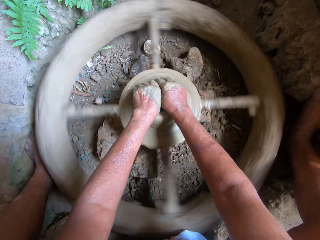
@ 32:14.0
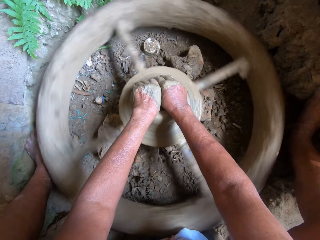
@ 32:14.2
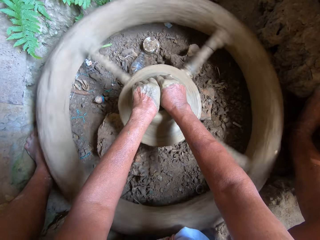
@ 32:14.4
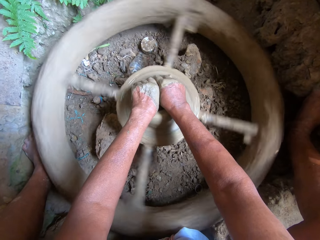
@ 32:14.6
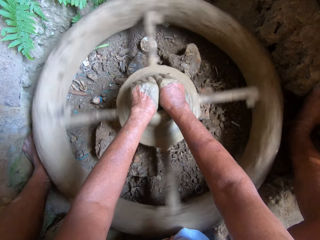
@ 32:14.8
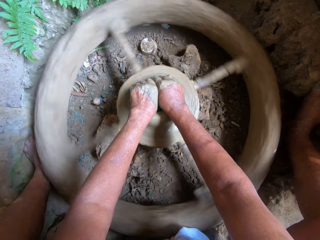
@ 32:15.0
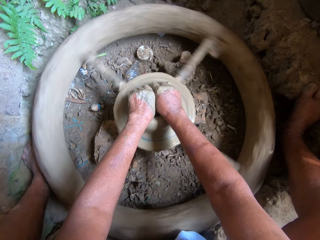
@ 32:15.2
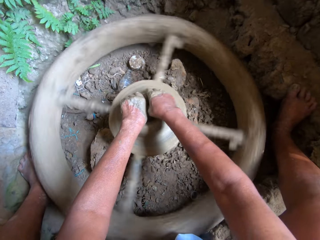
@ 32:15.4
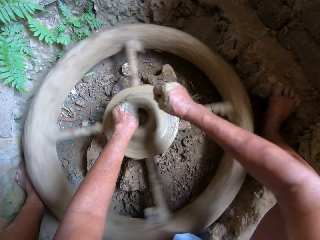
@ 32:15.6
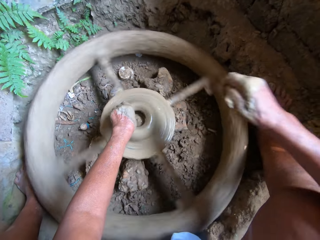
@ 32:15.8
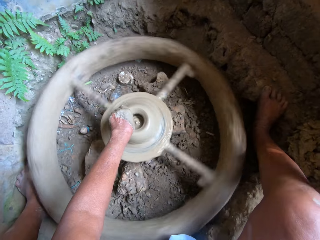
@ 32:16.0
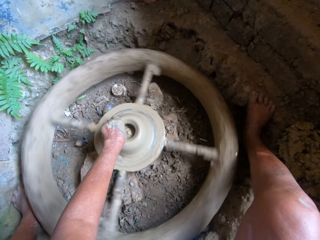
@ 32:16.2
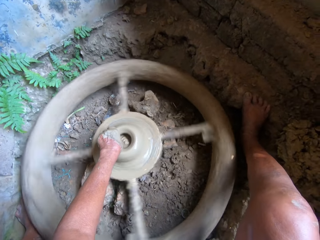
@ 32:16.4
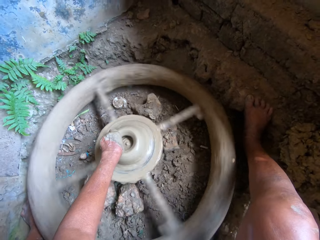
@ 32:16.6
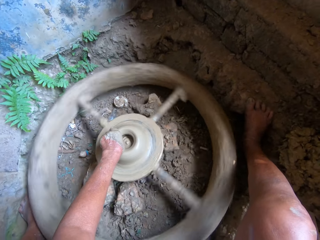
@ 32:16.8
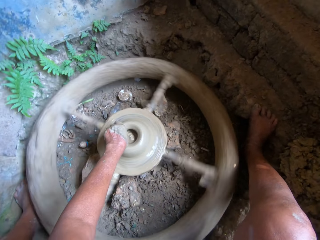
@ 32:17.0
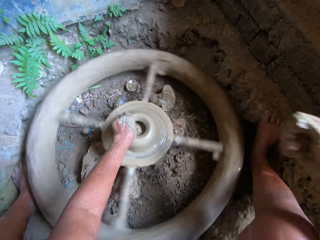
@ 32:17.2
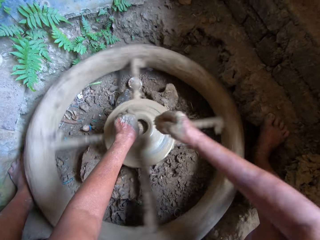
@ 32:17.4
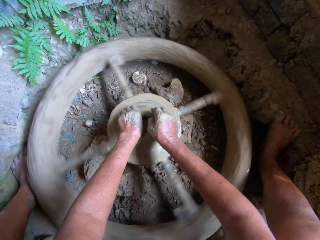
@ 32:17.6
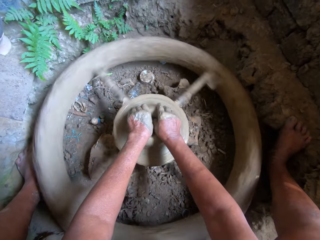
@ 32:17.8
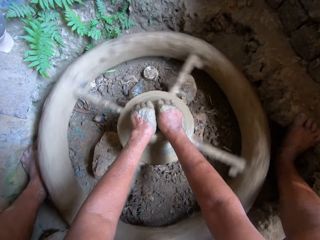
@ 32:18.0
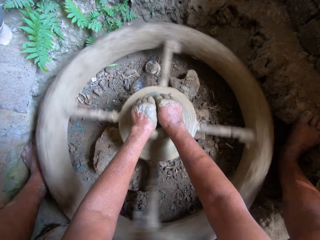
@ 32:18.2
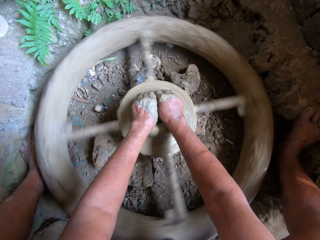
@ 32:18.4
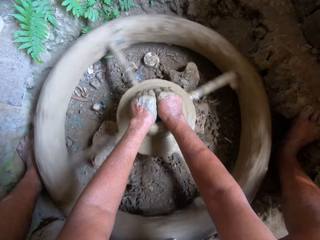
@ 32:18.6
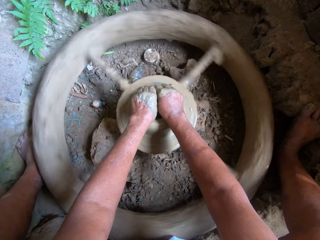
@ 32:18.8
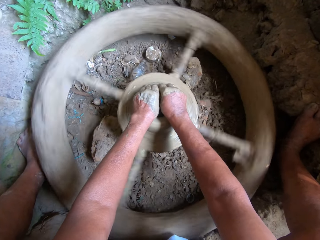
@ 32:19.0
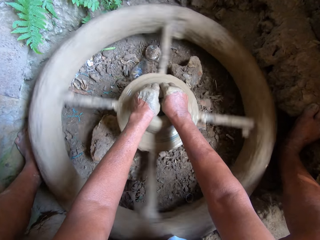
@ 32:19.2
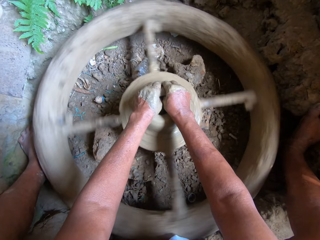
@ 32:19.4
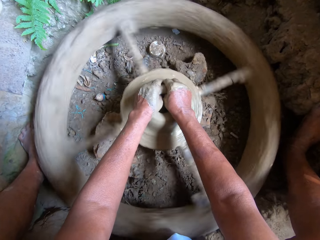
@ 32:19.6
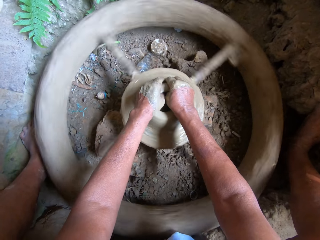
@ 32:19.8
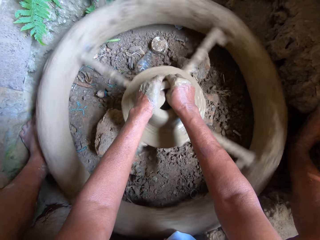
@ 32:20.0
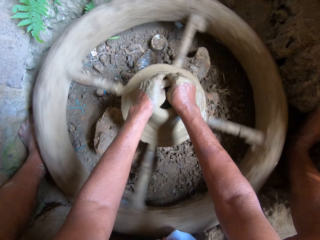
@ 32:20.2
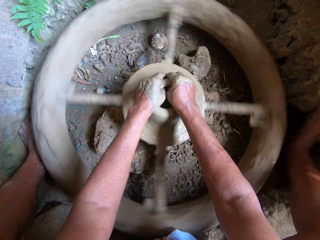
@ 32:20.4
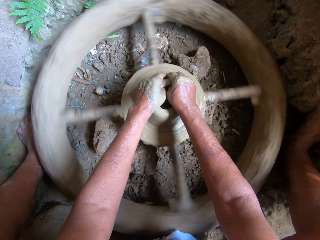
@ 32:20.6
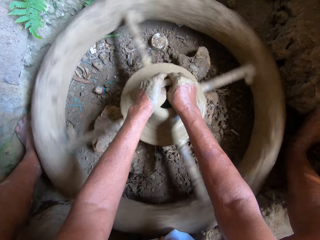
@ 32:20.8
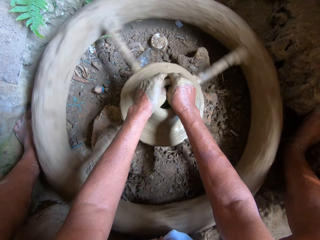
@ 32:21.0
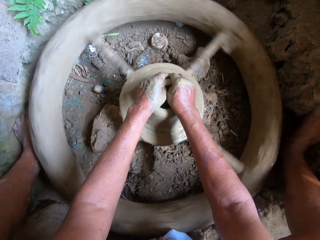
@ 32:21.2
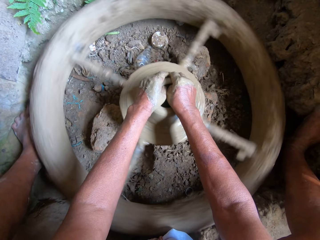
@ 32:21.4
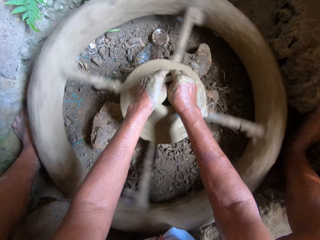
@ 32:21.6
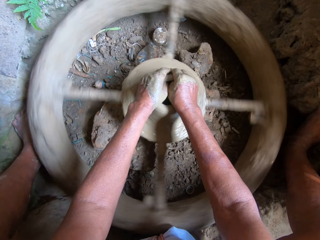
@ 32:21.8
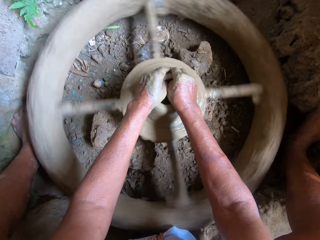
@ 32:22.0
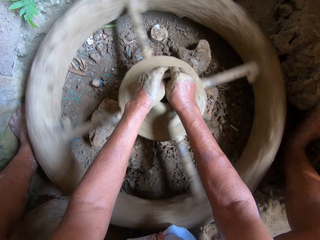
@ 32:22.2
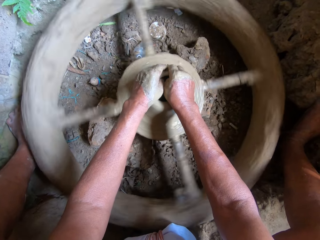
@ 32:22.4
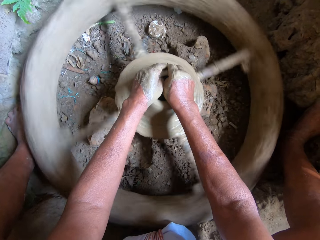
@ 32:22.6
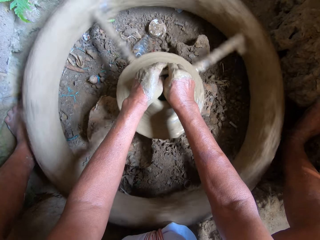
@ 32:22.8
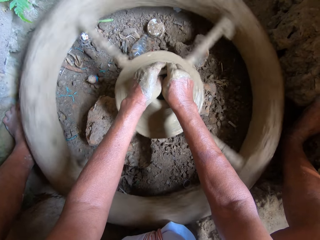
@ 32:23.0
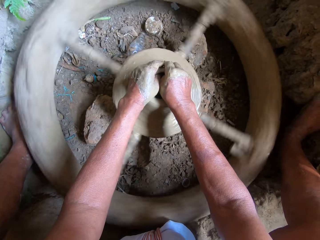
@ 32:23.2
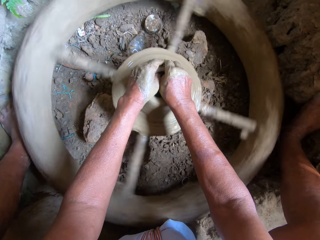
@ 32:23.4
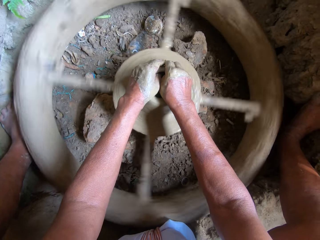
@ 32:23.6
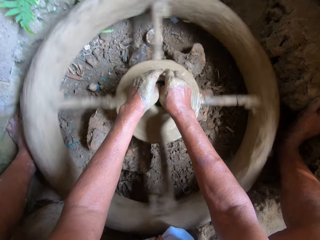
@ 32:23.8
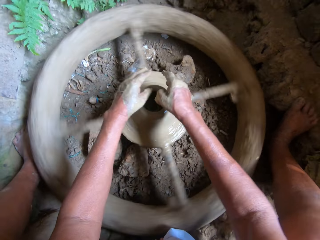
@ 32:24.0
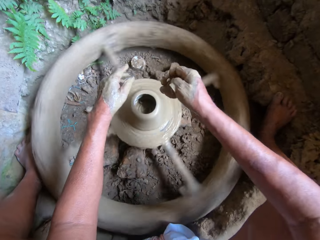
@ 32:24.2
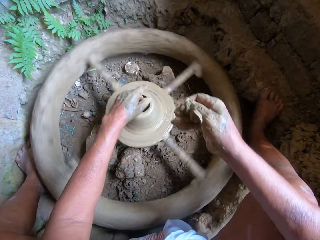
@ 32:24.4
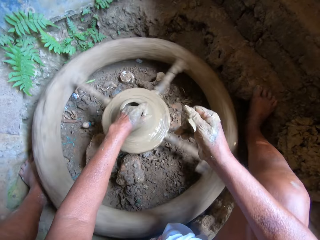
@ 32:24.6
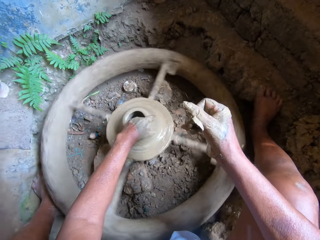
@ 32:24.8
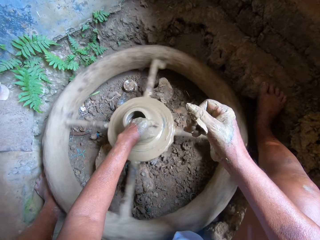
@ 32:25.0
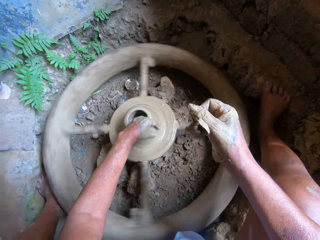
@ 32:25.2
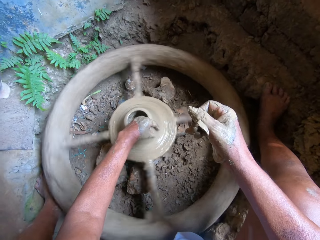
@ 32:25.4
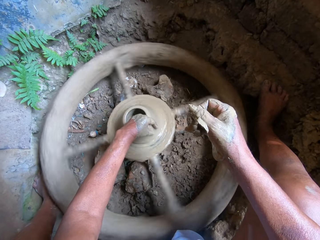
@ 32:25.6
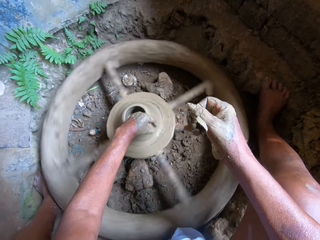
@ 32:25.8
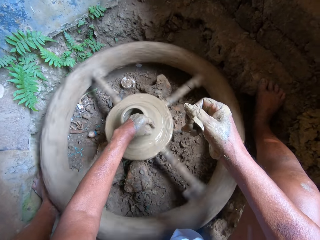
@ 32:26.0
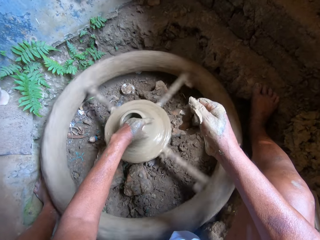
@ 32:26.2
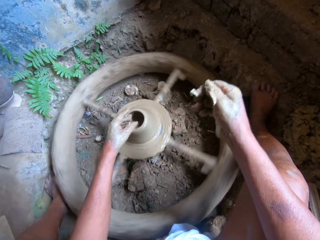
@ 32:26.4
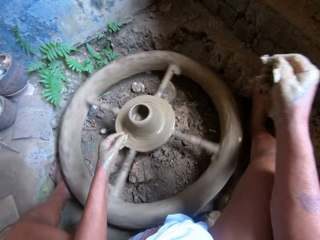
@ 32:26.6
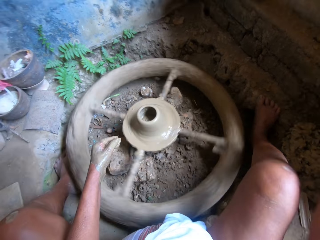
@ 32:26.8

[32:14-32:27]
The camera wearer holds the clay on the pottery wheel with her left hand. She places her right hand on the pottery wheel. She molds the clay on the pottery wheel with both hands. She holds the clay on the pottery wheel with her right hand.

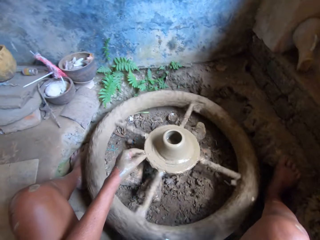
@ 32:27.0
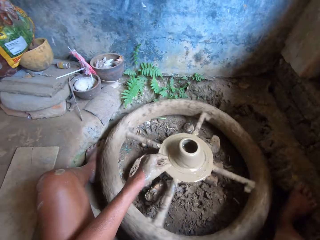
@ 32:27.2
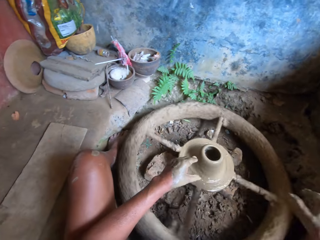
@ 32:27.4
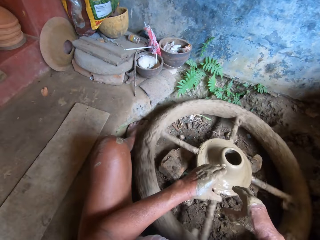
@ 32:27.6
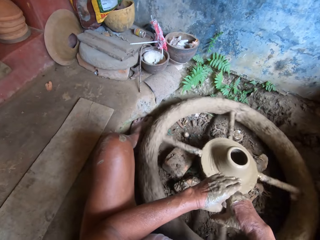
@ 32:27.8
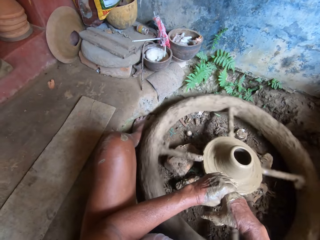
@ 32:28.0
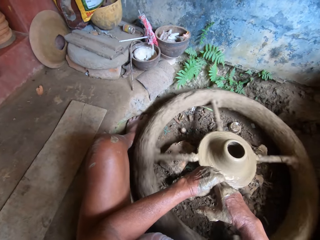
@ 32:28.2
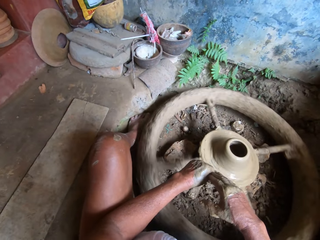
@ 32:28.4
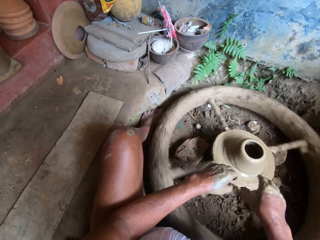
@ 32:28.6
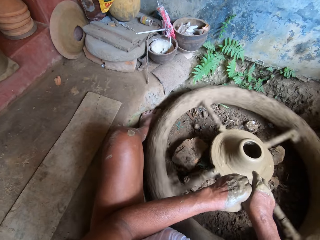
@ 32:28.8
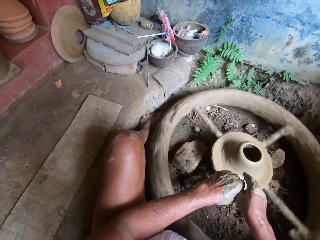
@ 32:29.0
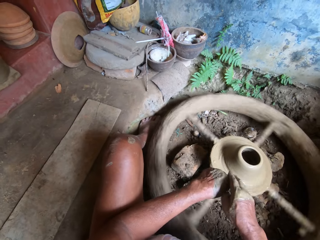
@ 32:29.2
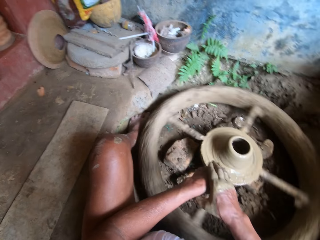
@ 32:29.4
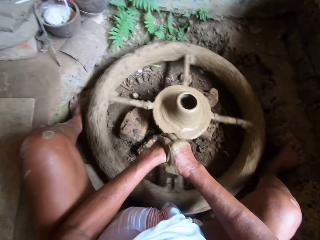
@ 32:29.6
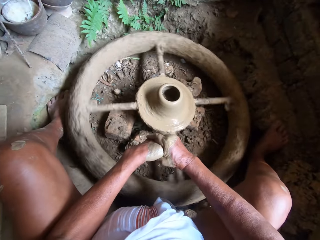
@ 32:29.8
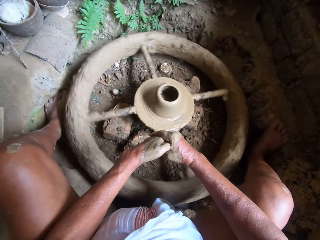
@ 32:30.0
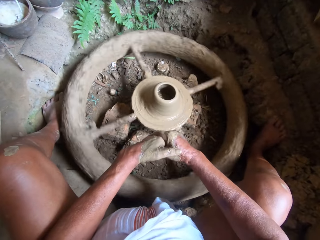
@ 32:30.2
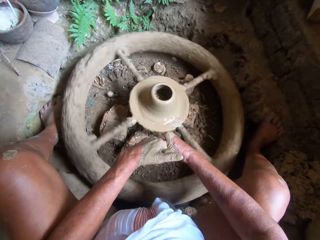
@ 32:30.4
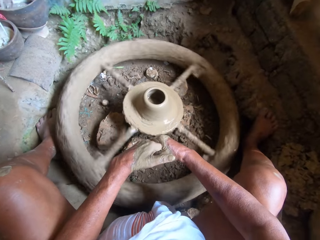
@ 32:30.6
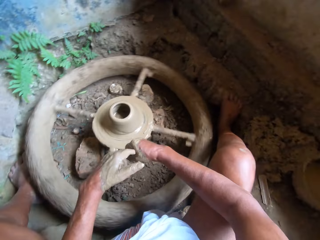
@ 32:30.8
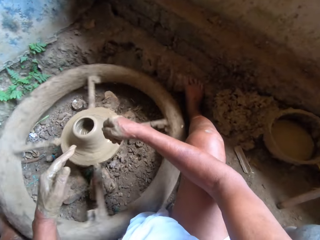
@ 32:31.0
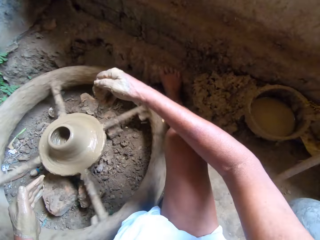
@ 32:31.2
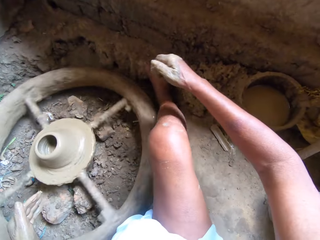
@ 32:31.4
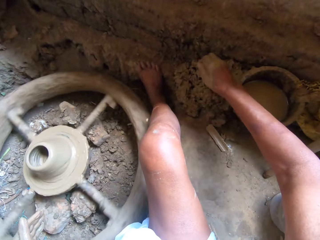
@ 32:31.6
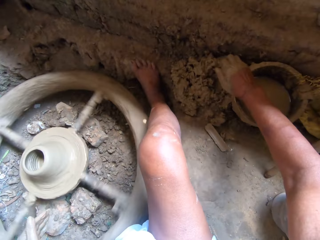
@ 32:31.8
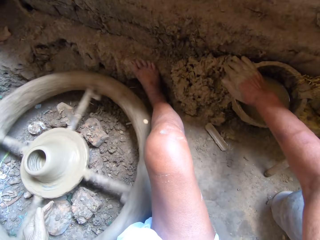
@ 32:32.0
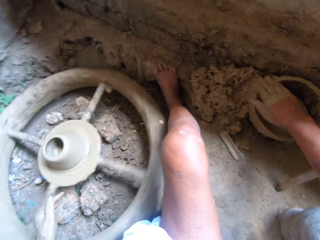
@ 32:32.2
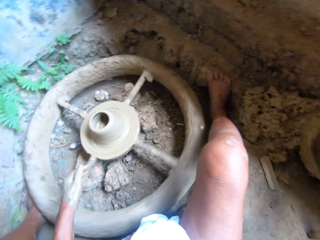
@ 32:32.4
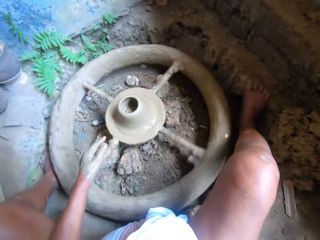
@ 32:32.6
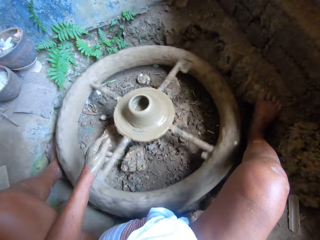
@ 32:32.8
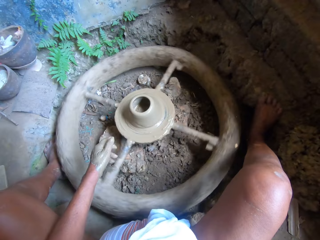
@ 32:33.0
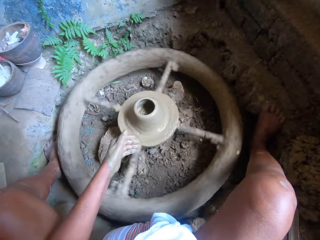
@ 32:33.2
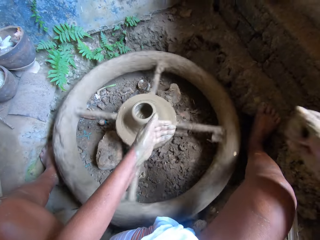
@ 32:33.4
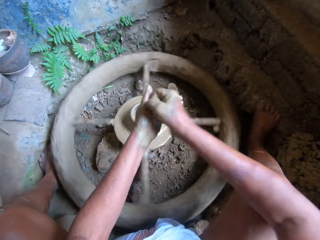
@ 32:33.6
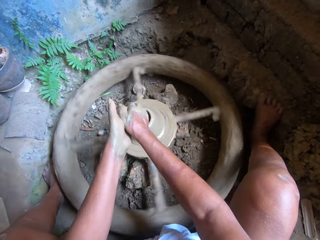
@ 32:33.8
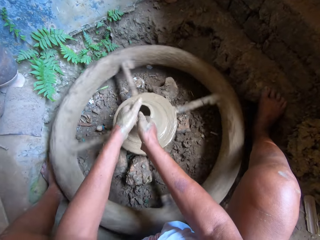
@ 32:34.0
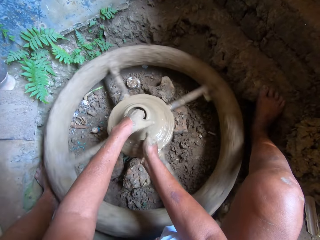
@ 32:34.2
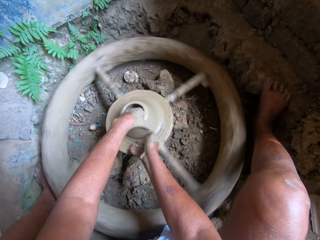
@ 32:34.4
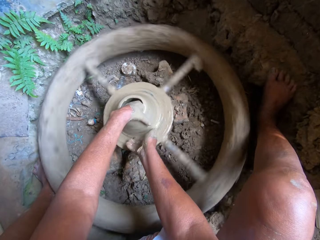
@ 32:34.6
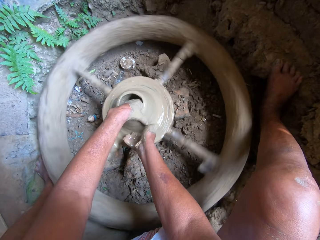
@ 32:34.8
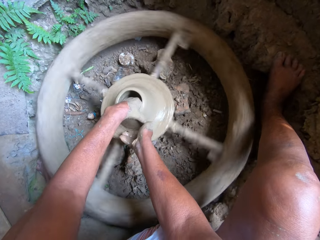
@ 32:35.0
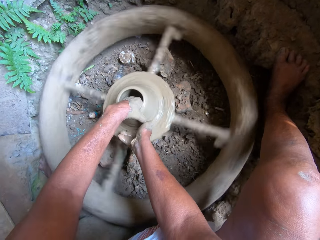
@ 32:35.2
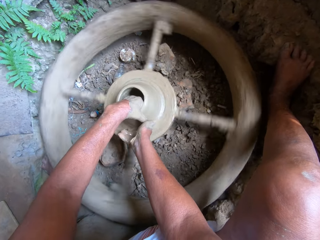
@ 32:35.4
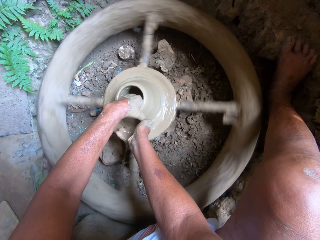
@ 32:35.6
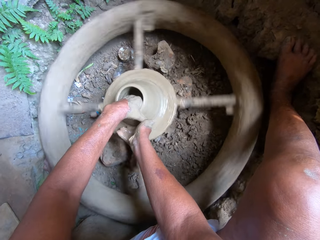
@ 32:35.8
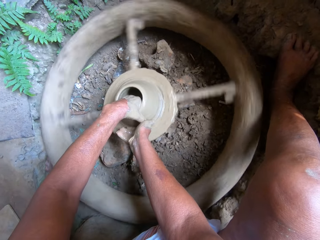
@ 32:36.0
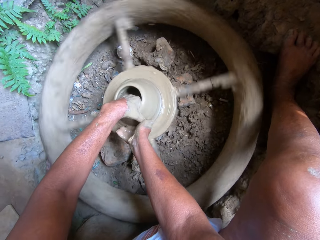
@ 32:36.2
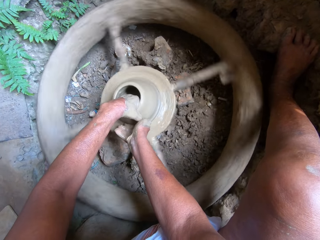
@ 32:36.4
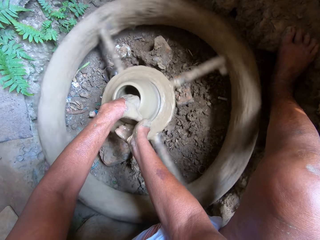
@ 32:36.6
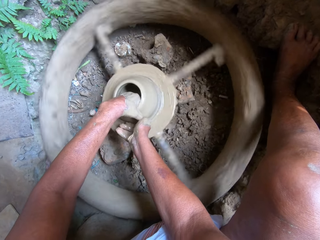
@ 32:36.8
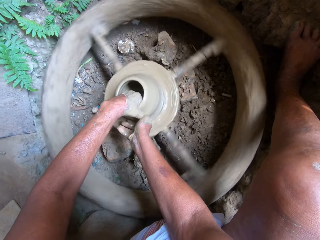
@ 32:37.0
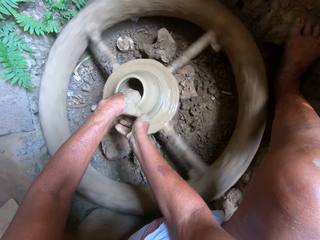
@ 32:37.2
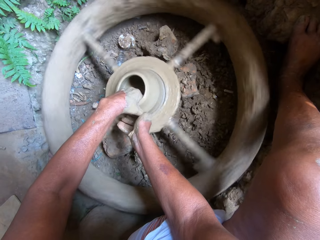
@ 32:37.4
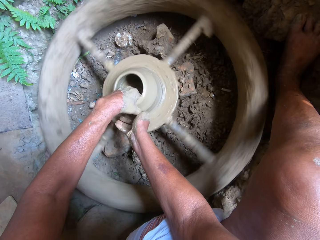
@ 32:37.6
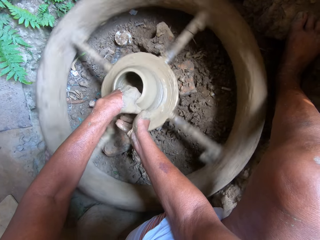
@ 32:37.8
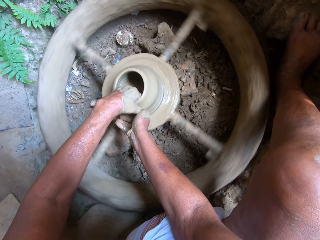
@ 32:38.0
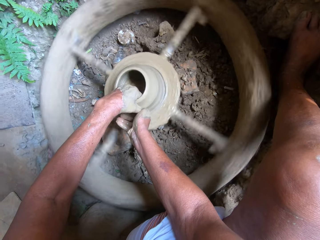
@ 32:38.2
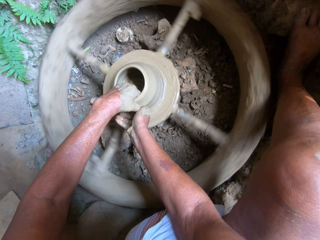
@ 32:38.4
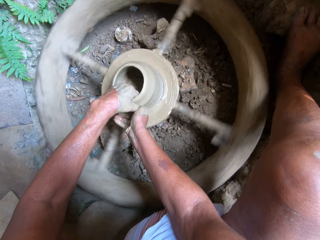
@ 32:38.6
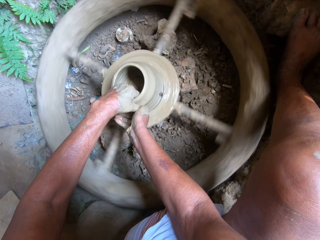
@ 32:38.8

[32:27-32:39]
The camera wearer removes the clay from both hands. She rubs the clay on a bowl of water on the ground with her right hand. She rubs the clay from both hands. She holds the clay on the pottery wheel with her left hand. She holds the clay on the pottery wheel with both hands. She adds more clay on the vessel. She molds the clay on the pottery wheel with both hands.
